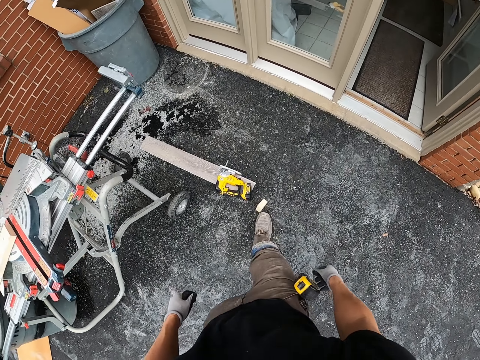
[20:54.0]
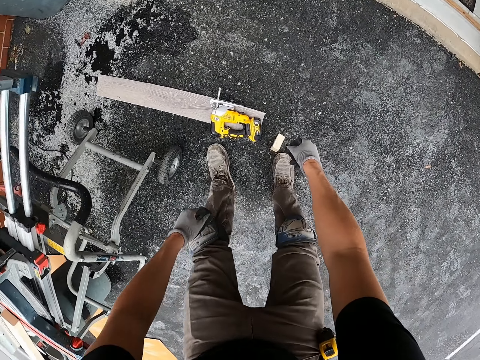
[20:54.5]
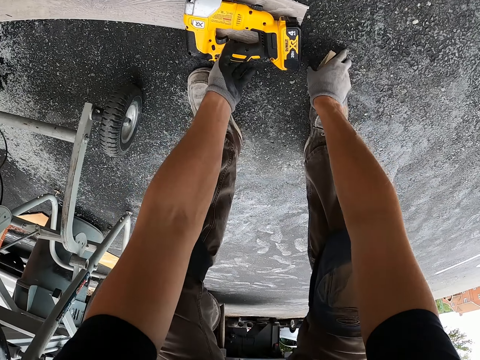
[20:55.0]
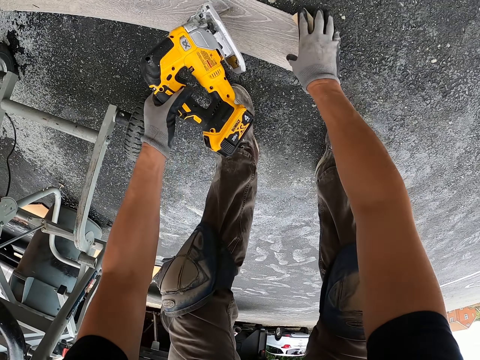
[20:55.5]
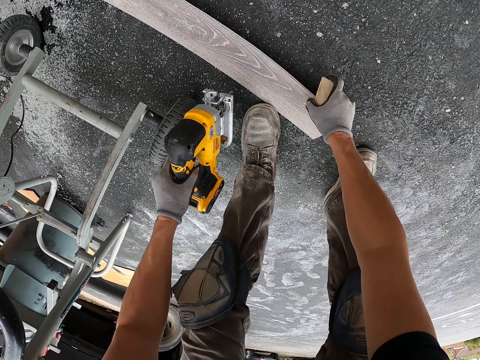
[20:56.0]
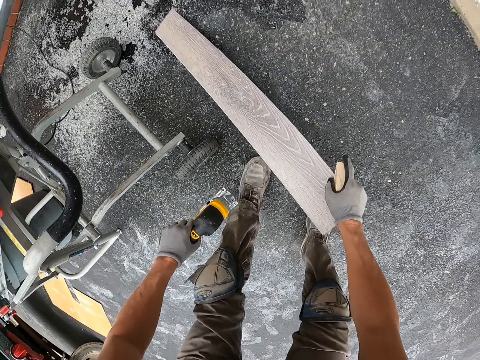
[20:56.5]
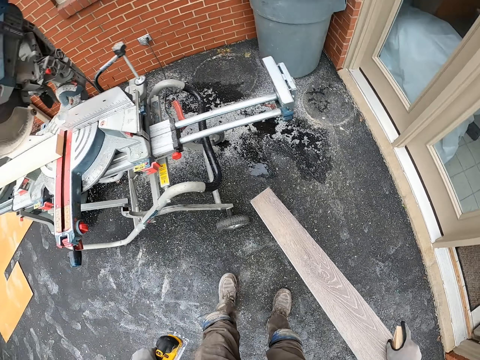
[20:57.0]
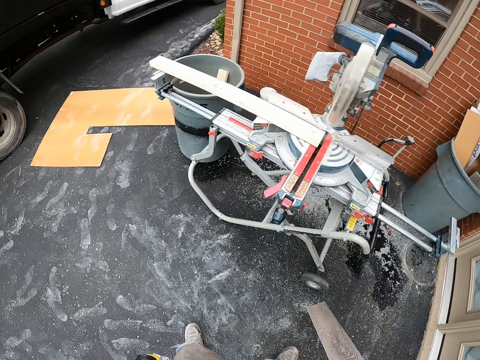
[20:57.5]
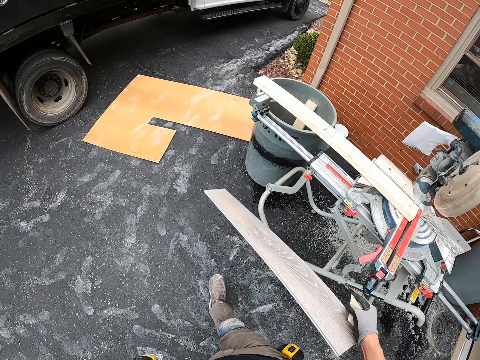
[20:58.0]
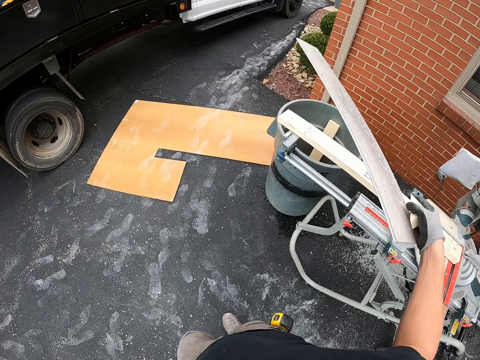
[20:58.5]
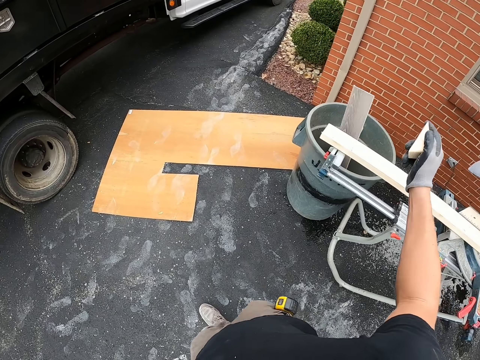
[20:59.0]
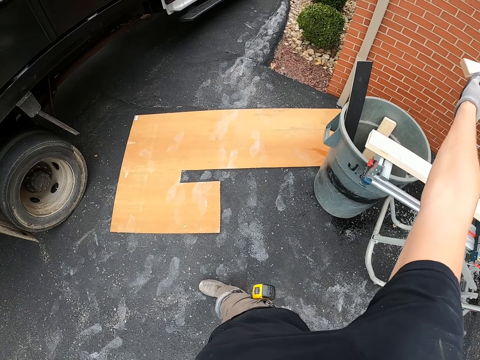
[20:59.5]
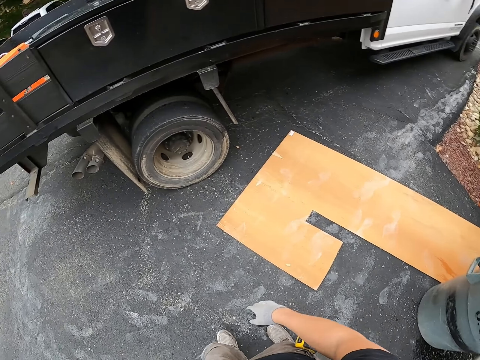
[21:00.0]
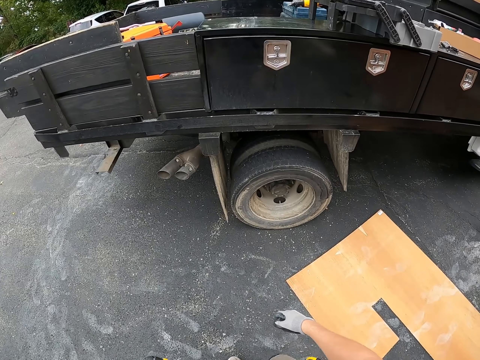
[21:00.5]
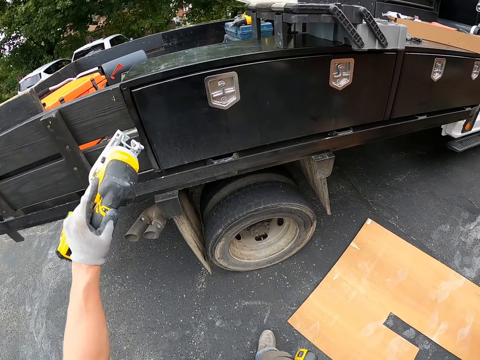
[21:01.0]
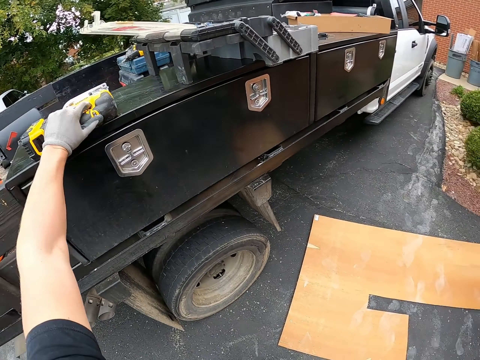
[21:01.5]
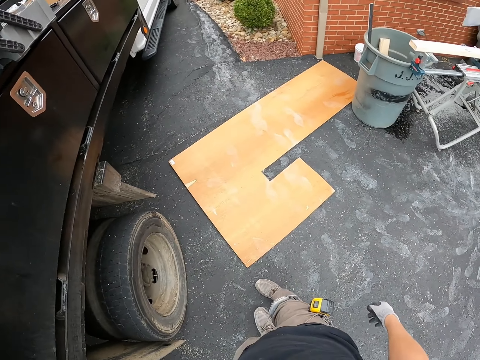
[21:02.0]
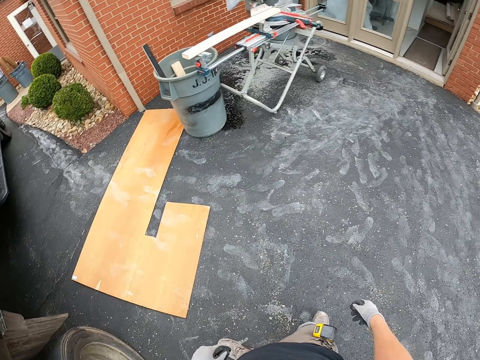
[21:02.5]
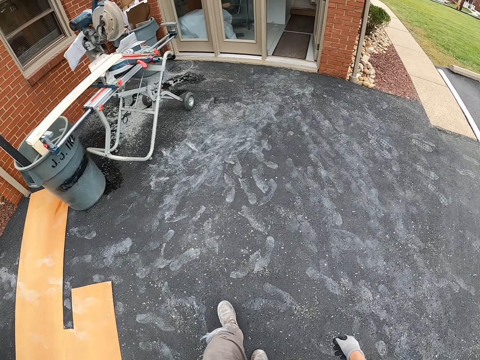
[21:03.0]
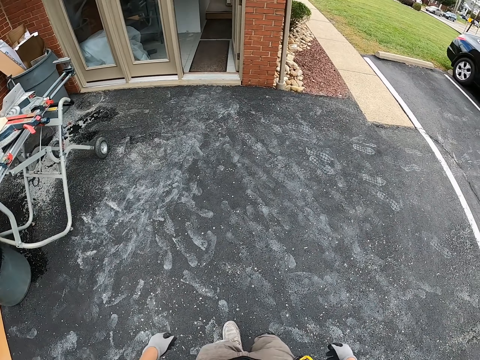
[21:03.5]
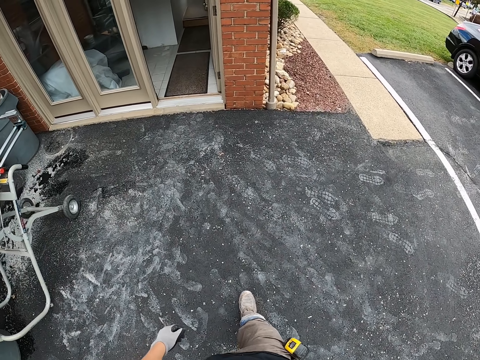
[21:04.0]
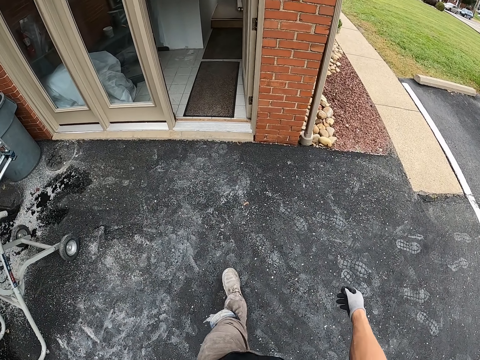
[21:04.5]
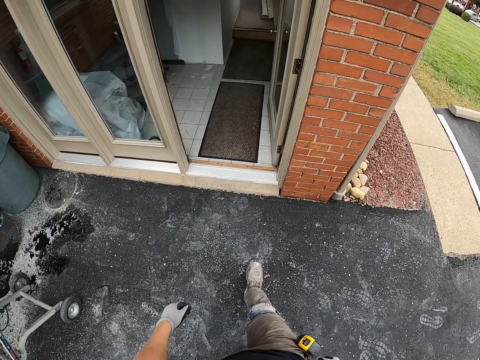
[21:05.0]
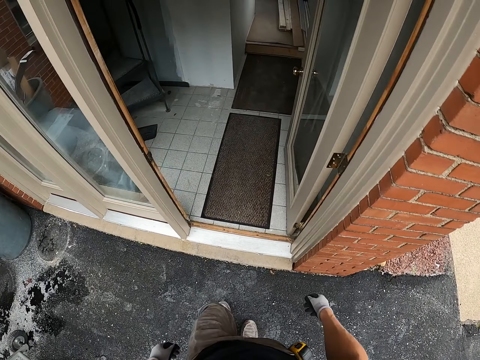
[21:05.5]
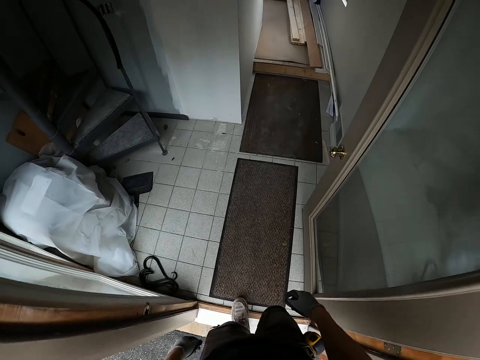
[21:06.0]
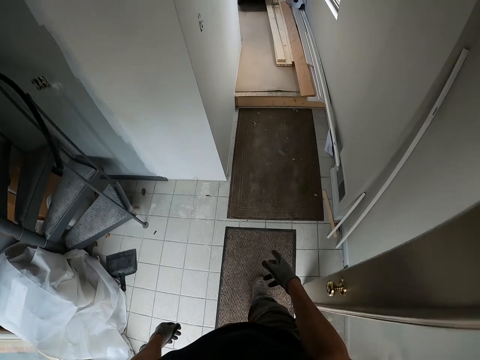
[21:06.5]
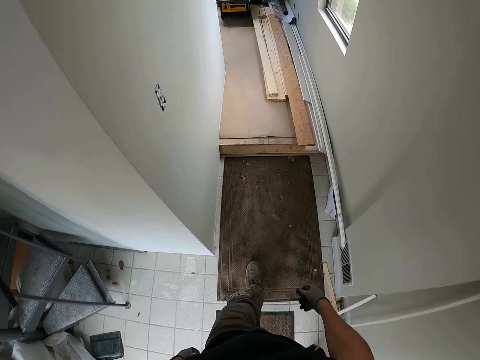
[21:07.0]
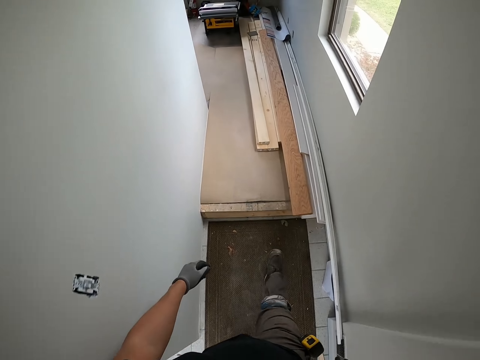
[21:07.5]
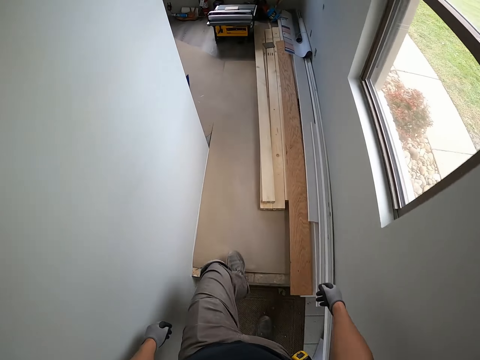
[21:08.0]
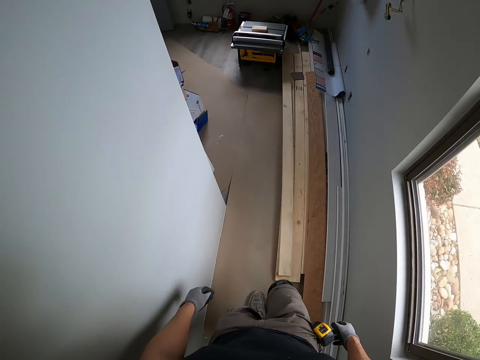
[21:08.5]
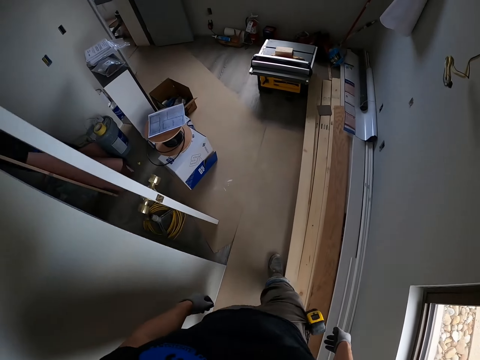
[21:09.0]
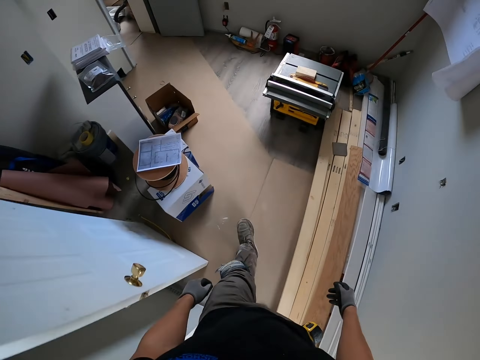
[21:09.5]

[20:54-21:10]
The camera wearer picks up the hand drill or nail gun and the wood. They throw the wood into the dustbin. They put the nail gun on the back of the truck. They walk into the house.

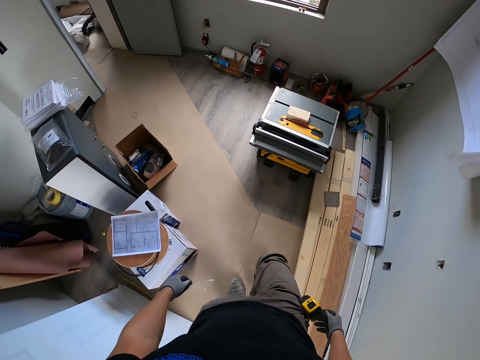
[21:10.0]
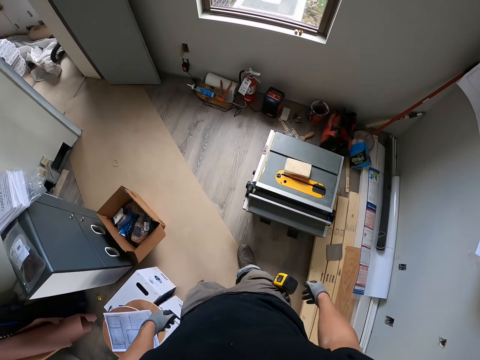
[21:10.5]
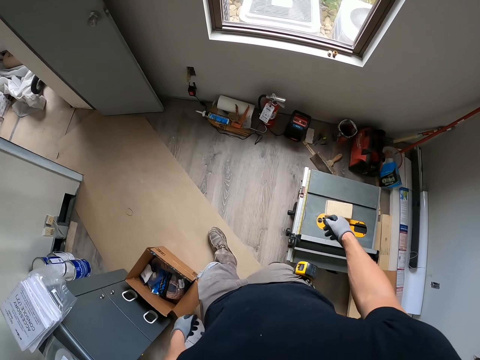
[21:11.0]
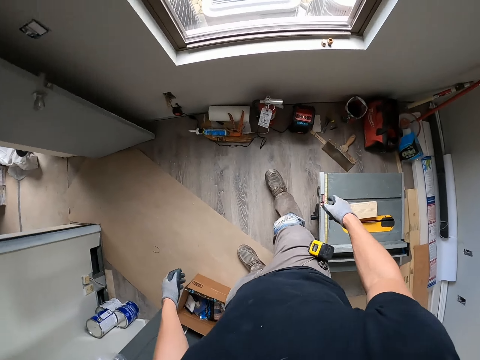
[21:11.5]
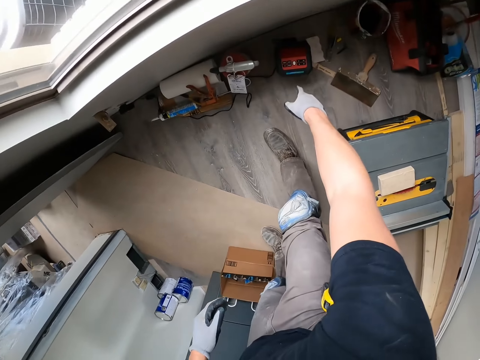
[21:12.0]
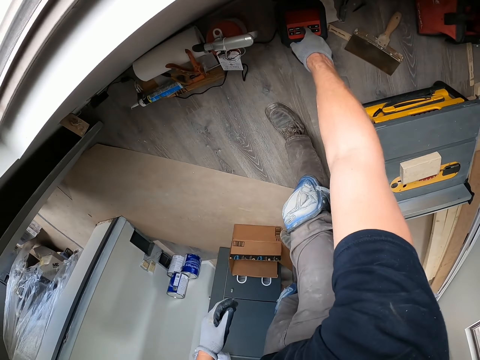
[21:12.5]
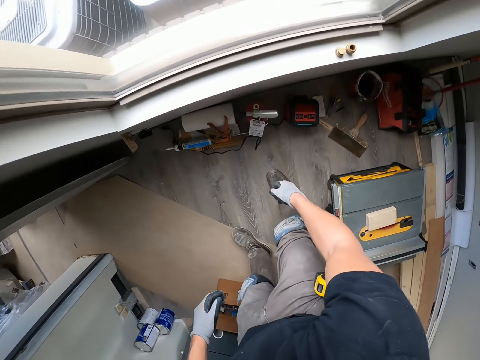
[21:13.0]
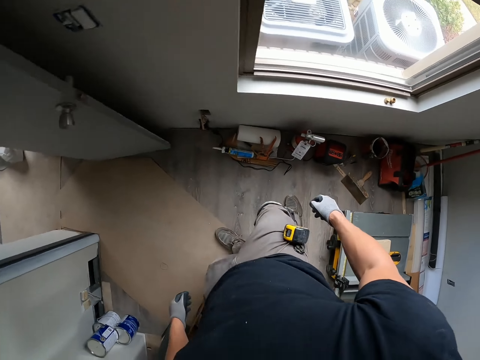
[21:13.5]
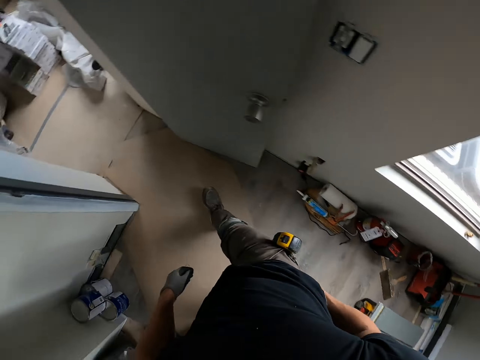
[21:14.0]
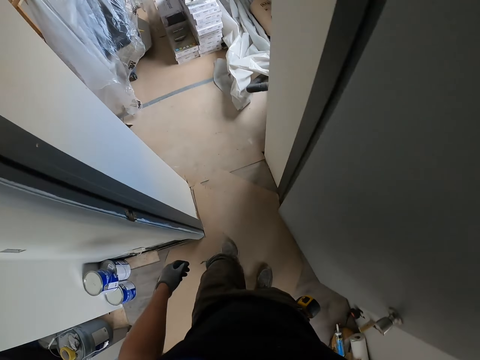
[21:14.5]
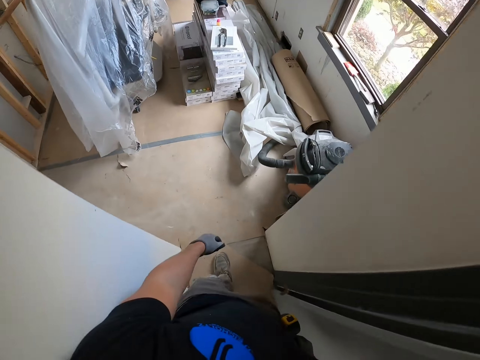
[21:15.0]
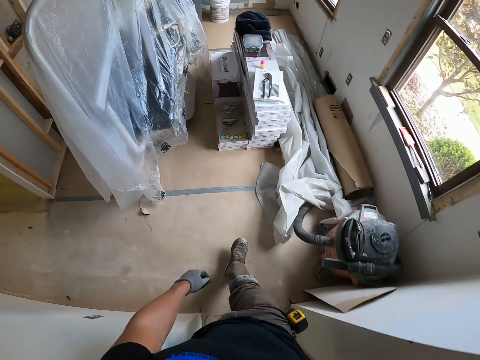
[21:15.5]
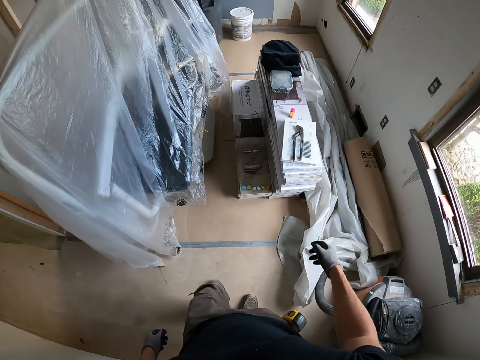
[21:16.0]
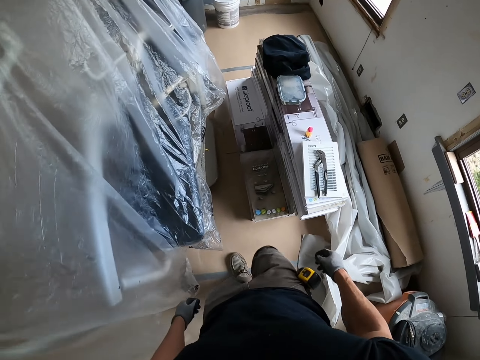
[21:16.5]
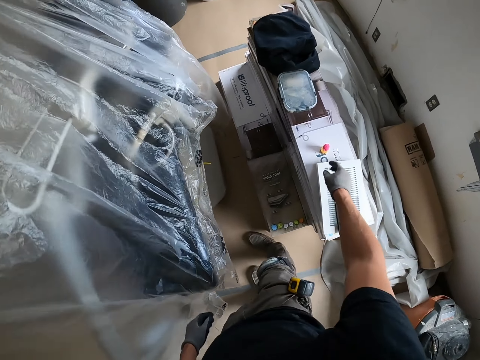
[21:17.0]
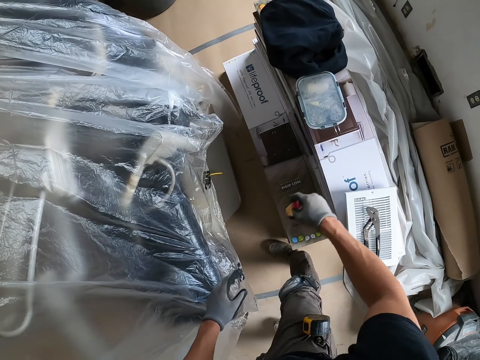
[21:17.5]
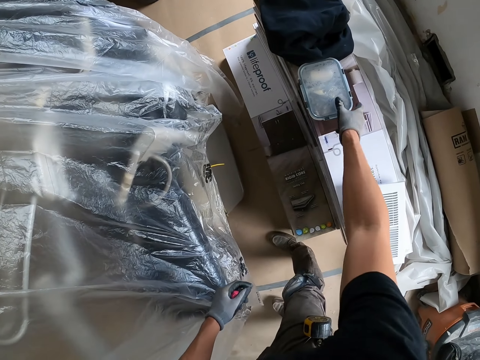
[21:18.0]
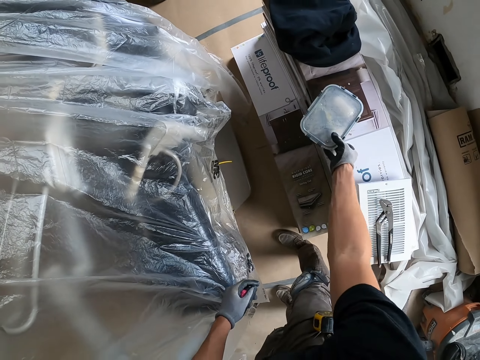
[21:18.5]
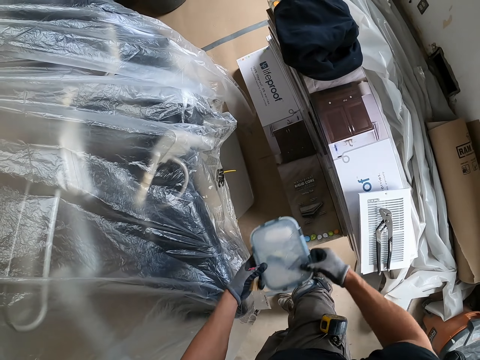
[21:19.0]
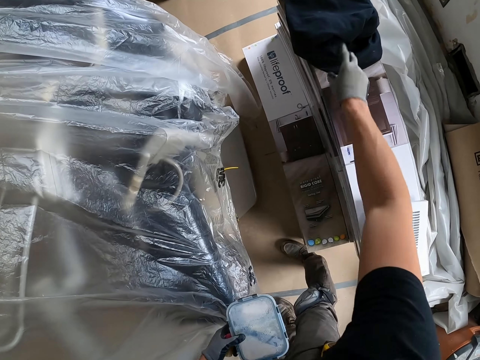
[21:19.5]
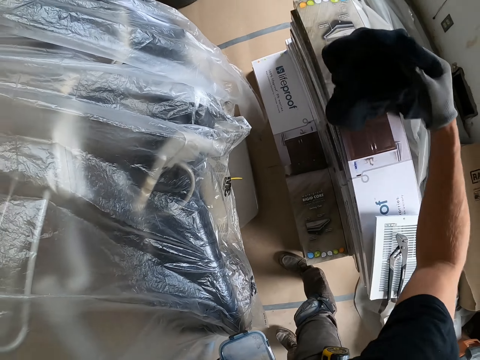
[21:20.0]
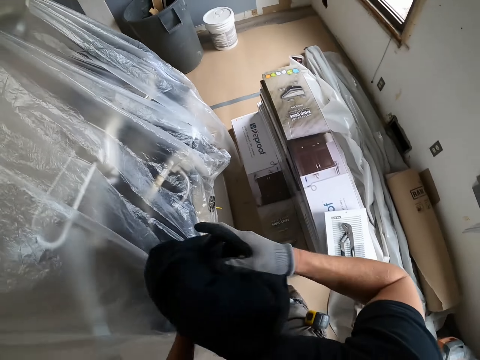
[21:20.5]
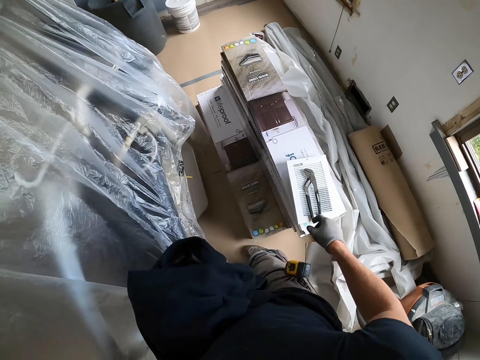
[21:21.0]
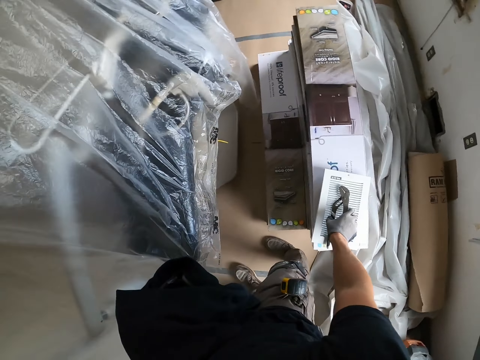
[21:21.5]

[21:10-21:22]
The camera wearer adjusts something. They press something. They move to another room. They pick up something. They pick up the container. They pick up the jacket. They pick up the cutter.
